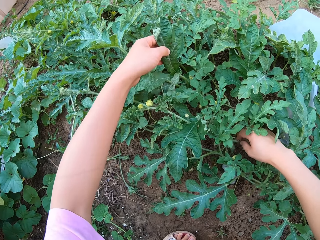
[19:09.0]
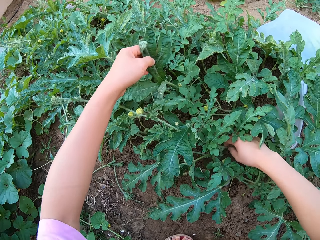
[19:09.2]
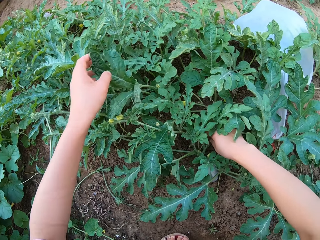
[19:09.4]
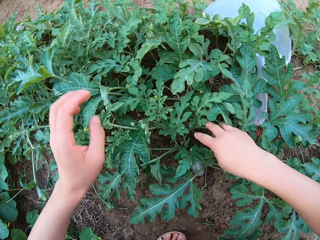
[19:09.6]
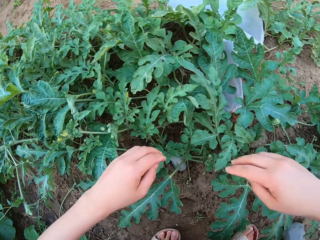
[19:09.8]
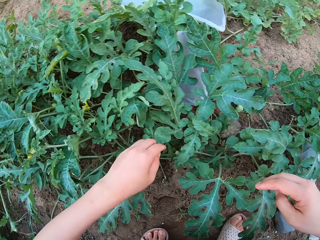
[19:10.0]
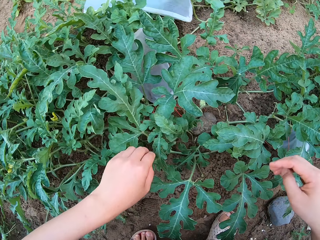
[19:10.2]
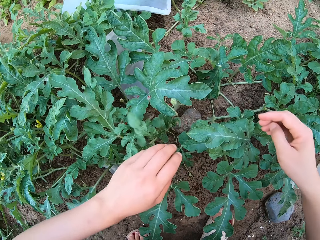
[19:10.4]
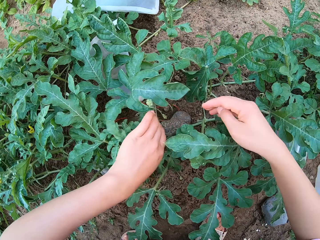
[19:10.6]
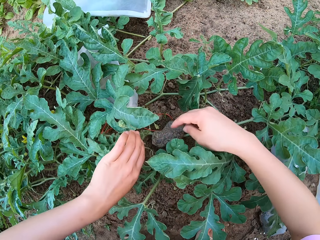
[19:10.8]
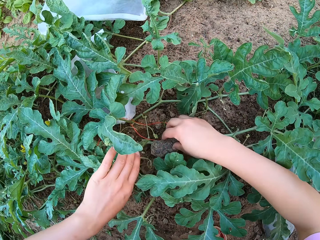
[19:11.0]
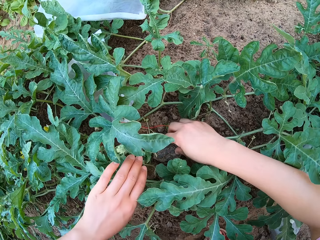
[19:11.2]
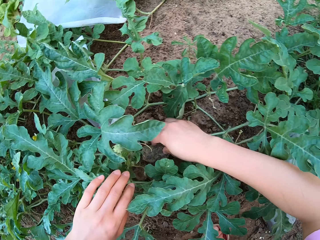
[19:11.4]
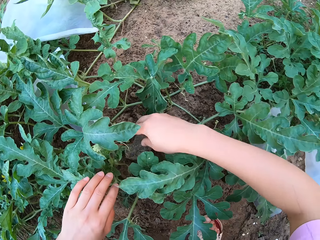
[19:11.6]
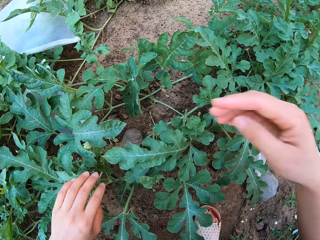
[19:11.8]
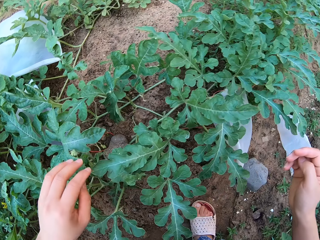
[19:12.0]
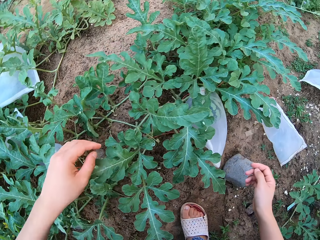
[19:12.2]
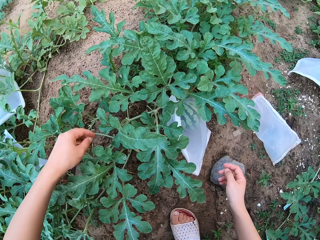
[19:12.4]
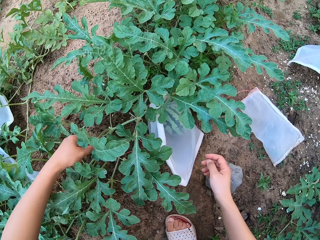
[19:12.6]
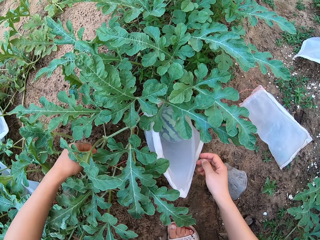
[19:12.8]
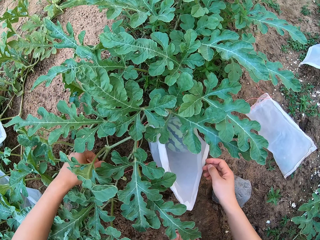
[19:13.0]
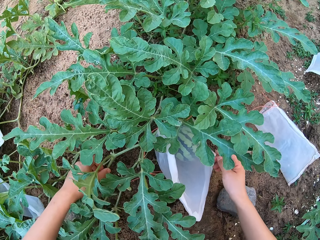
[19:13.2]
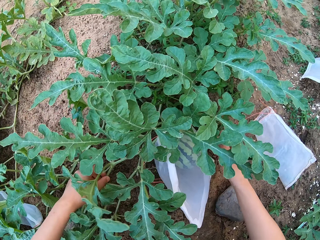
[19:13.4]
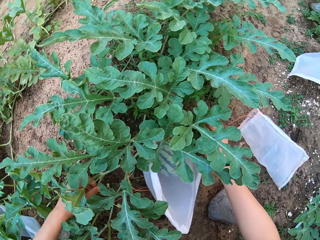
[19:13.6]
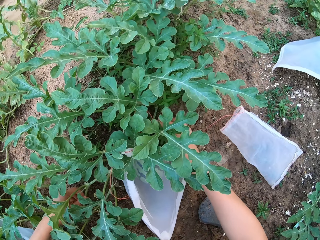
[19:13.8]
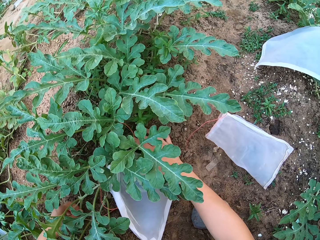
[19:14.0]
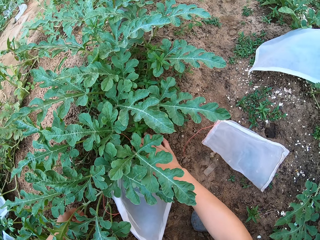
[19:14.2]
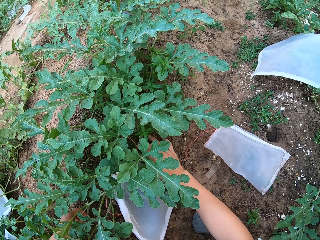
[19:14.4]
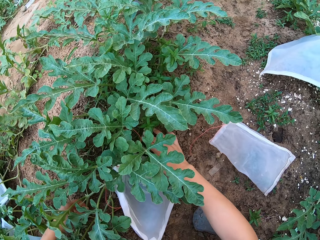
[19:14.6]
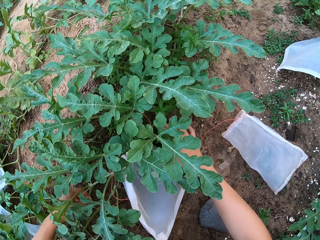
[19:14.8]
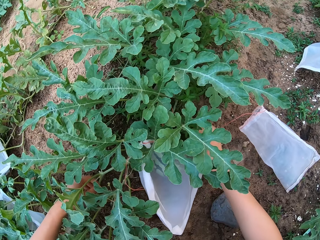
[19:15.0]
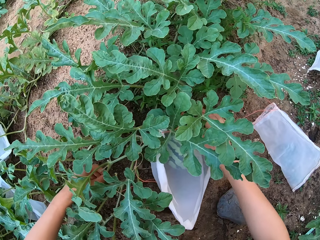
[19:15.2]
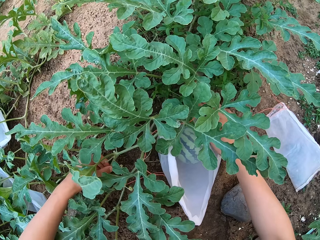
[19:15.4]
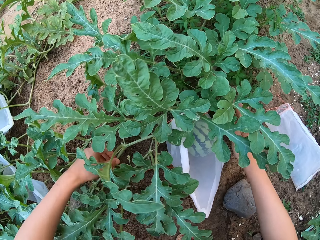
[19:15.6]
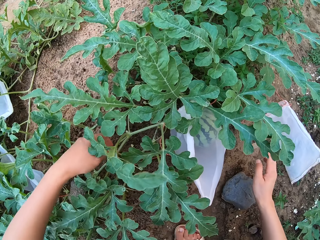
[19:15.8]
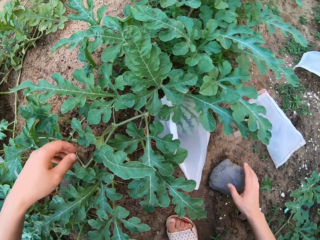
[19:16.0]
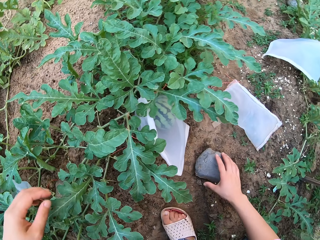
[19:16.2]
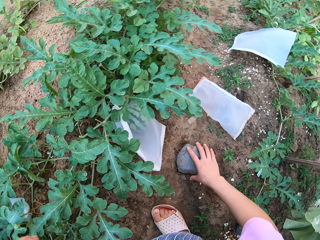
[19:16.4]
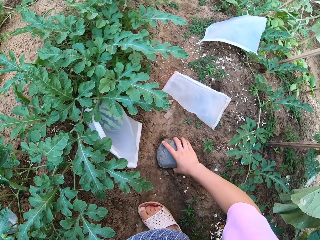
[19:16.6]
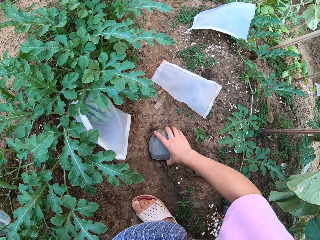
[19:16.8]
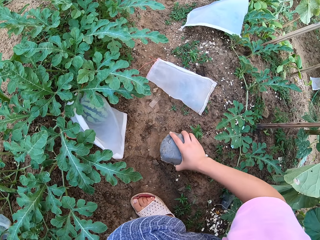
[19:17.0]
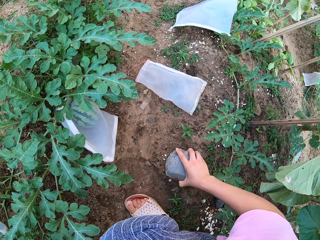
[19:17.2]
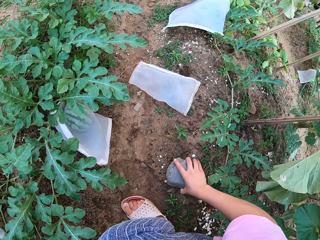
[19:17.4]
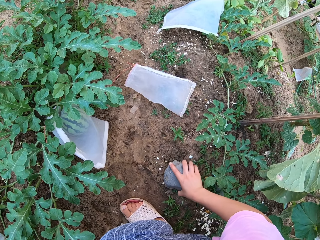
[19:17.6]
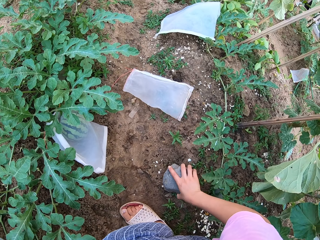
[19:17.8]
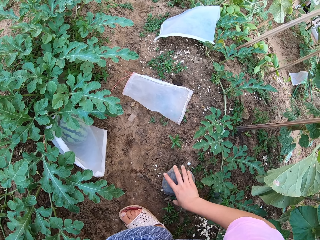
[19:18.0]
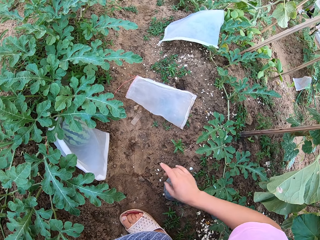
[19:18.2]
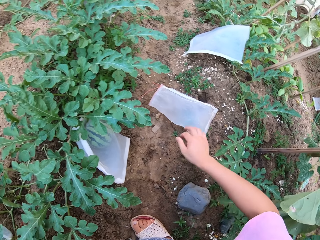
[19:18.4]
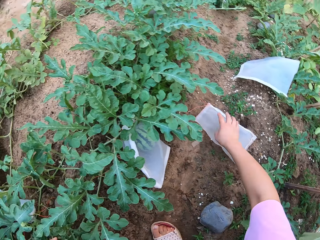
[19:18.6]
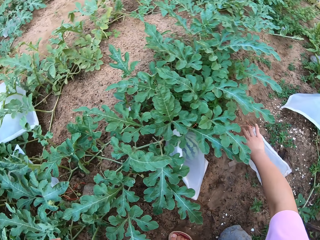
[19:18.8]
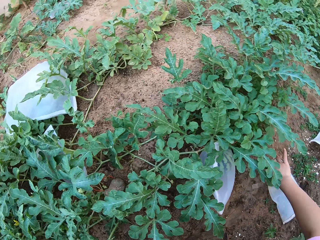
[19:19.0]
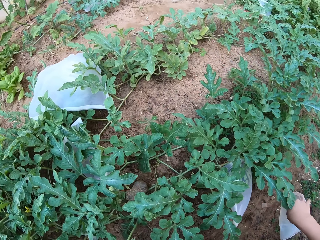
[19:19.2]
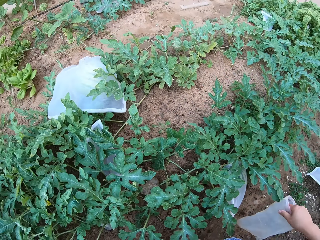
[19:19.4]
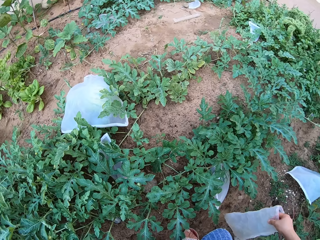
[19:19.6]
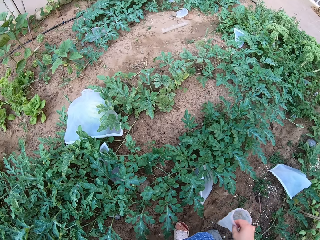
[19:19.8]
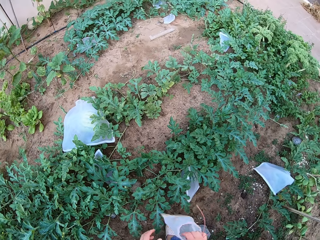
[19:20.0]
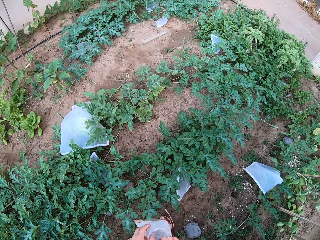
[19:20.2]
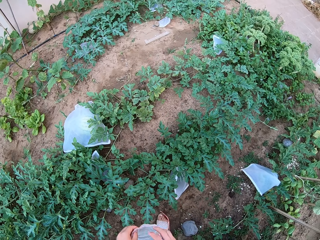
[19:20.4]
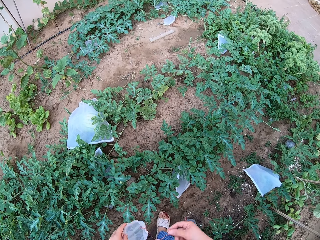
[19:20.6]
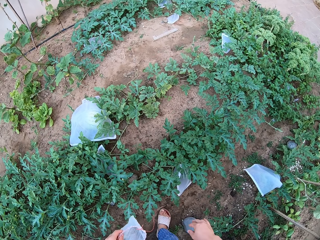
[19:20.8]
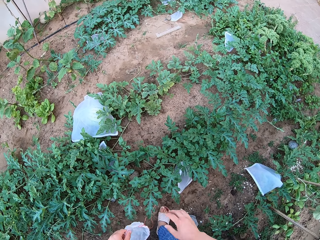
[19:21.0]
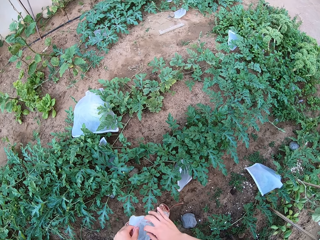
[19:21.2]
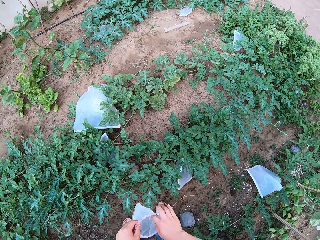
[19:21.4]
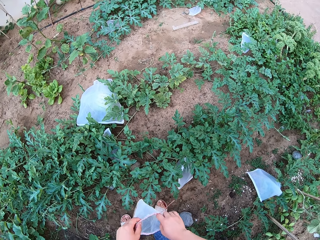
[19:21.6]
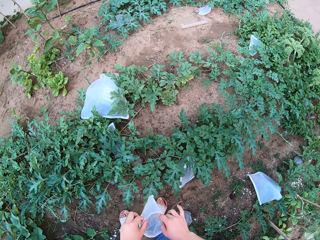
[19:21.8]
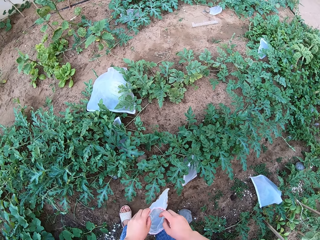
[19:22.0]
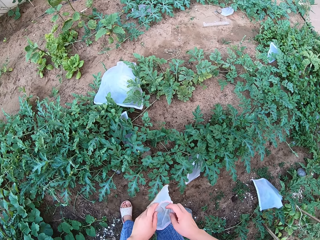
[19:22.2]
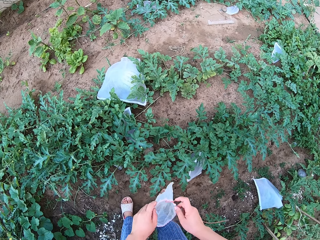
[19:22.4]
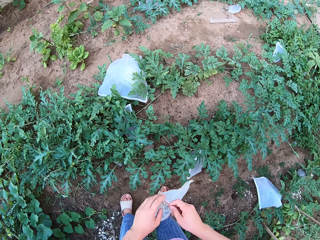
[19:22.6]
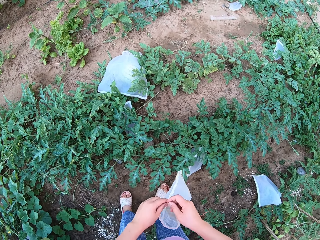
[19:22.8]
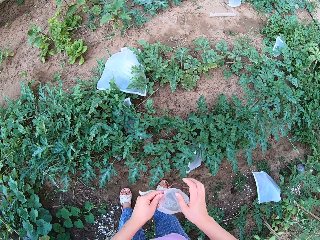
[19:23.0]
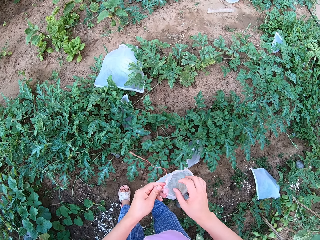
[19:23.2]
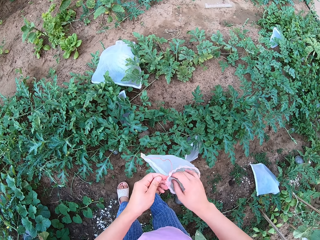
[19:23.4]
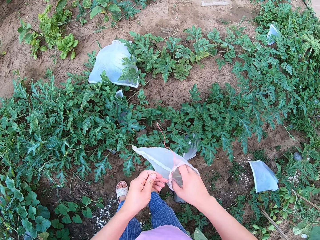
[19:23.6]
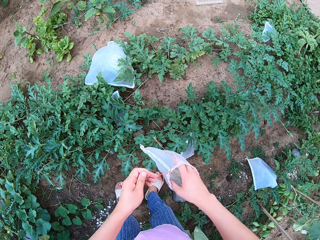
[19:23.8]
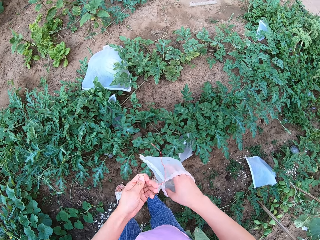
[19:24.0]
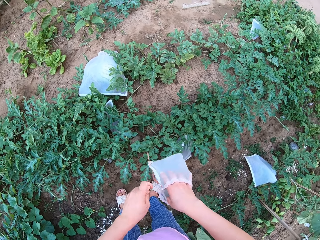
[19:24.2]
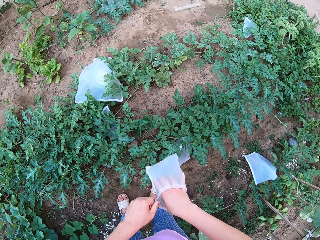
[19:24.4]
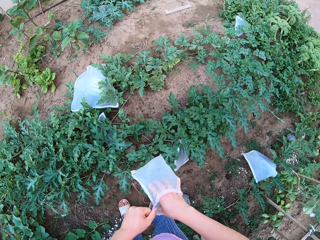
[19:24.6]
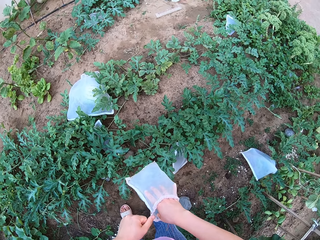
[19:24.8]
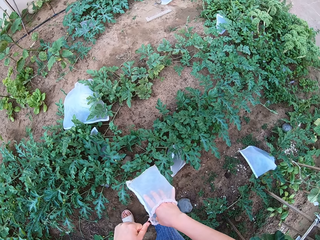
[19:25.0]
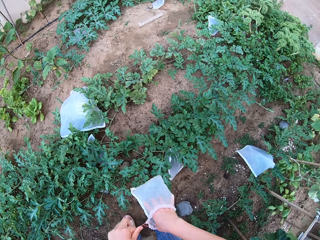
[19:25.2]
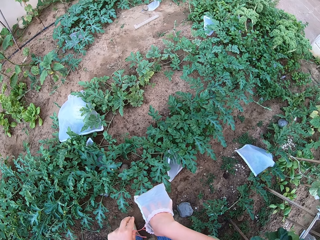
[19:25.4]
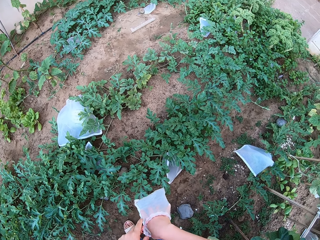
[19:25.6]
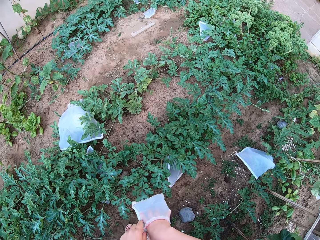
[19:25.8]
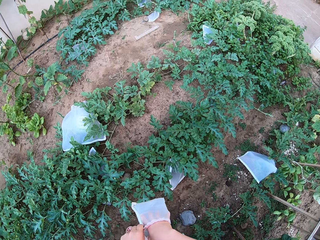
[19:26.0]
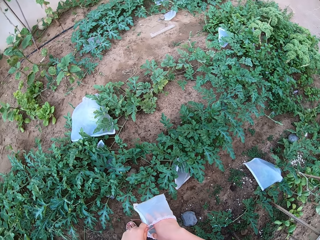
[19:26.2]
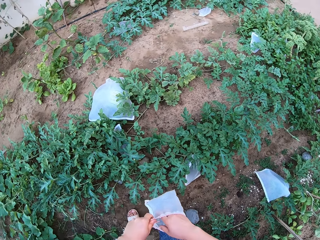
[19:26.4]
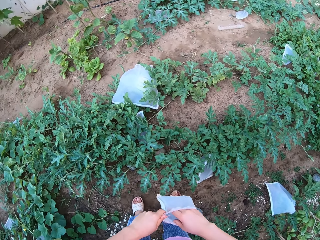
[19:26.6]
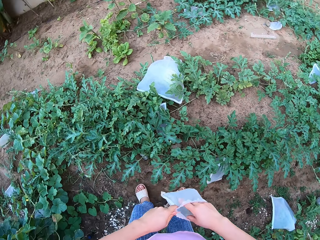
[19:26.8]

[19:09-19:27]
The camera wearer touches the stone. They touch the plant branches. They grab the stone. They move the stone. They grab the cellophane bag or paper. They stand up. They put the hand in the paper.

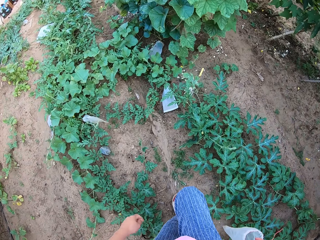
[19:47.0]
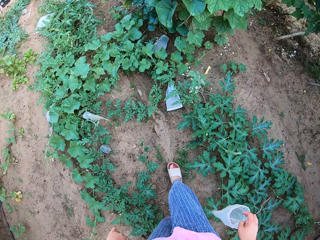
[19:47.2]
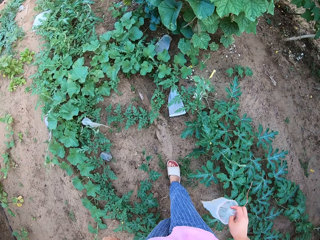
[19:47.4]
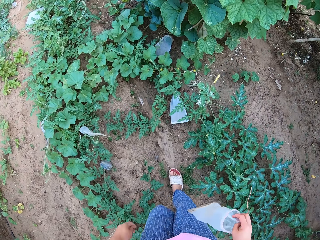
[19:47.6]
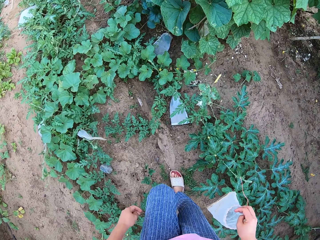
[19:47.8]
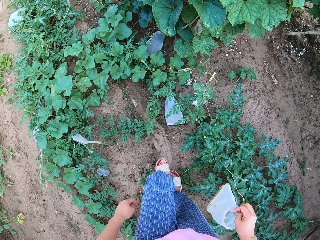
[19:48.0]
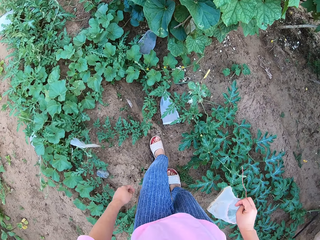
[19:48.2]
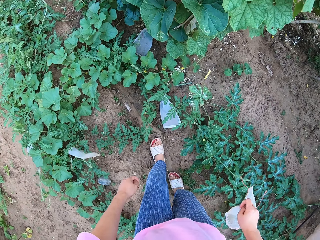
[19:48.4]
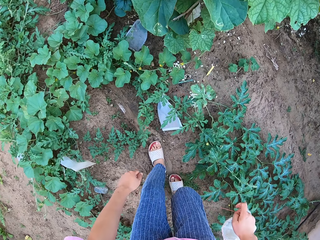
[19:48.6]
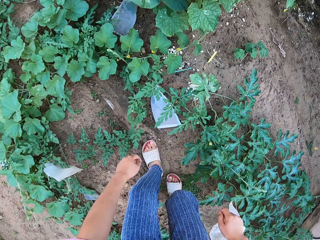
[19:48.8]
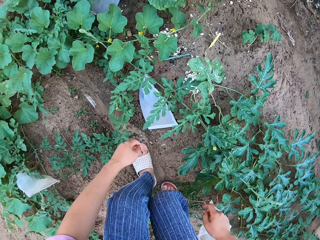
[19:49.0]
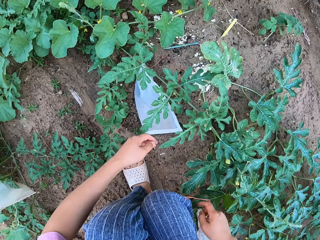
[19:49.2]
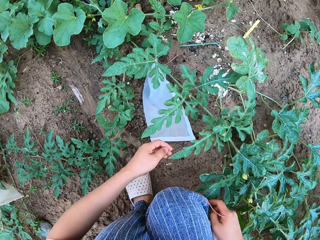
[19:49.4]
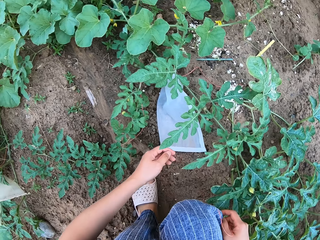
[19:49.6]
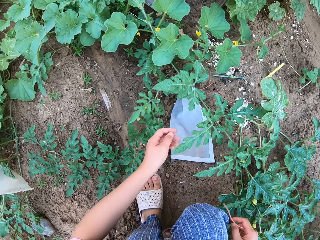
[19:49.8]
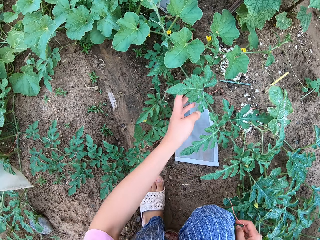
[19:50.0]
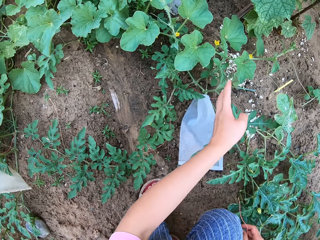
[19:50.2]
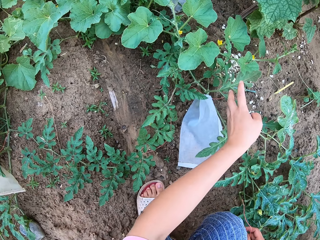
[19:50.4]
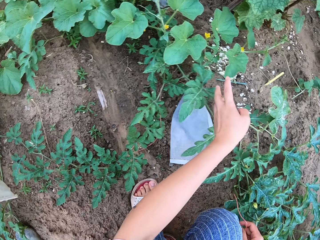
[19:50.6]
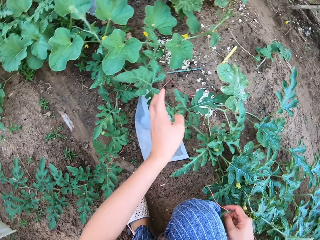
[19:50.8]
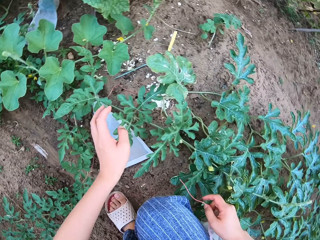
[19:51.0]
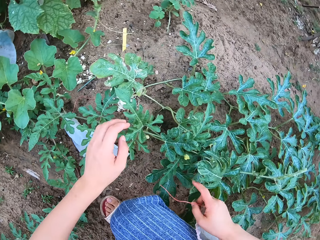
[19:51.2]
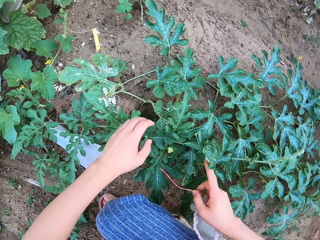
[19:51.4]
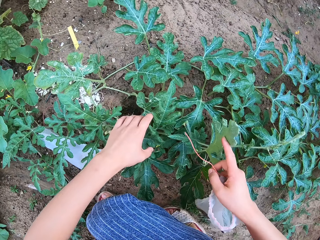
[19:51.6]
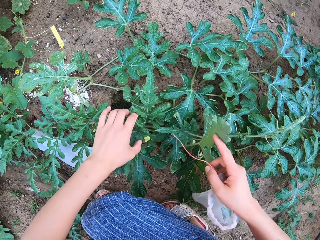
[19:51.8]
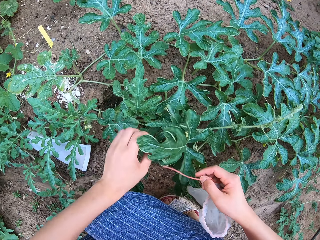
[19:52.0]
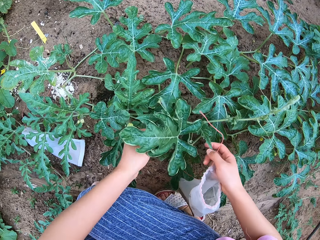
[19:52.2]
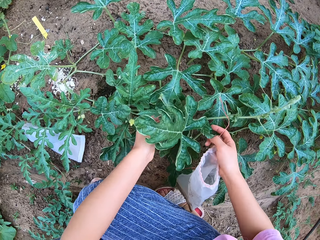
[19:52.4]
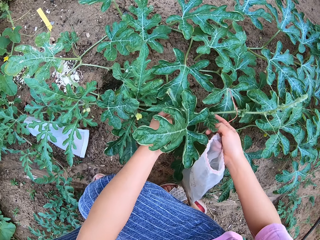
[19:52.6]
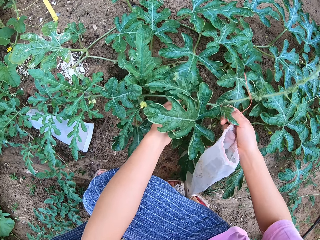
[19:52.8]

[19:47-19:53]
The camera wearer squats down. They touch plant leaves. They check the plants.
